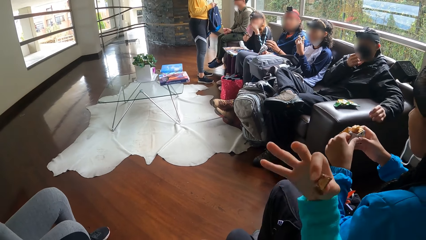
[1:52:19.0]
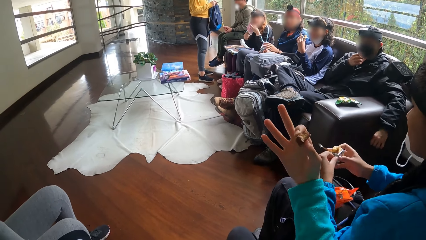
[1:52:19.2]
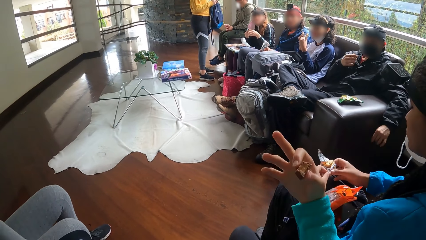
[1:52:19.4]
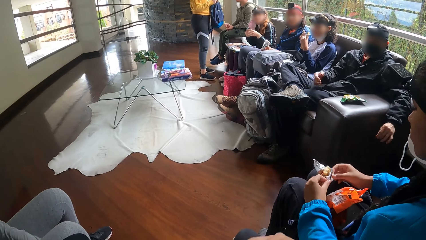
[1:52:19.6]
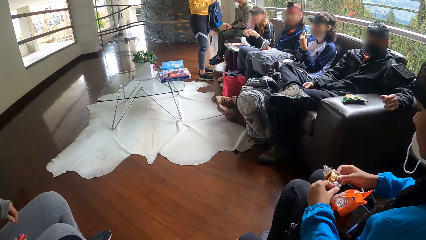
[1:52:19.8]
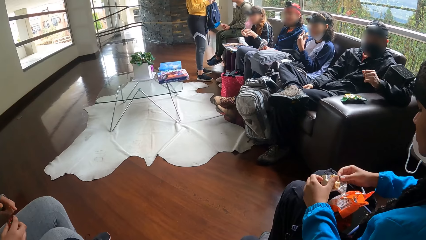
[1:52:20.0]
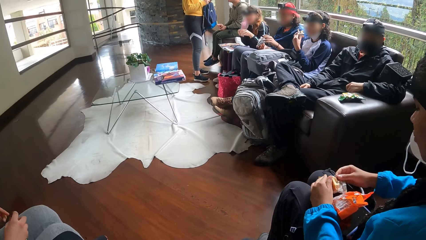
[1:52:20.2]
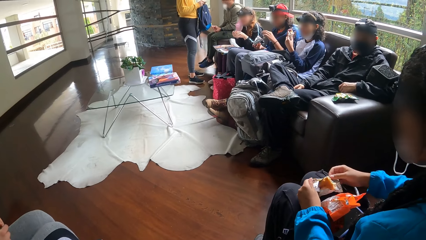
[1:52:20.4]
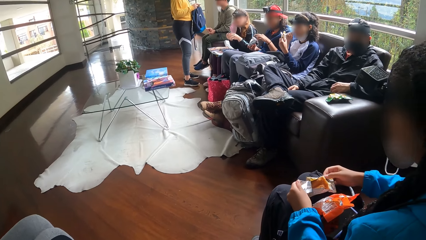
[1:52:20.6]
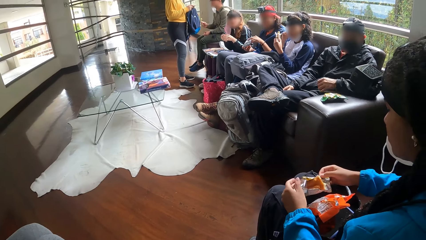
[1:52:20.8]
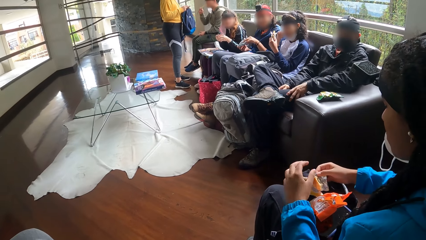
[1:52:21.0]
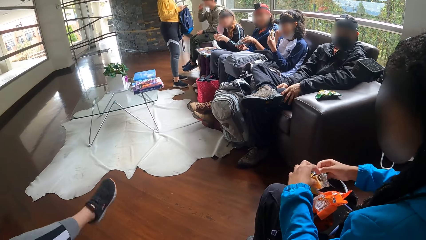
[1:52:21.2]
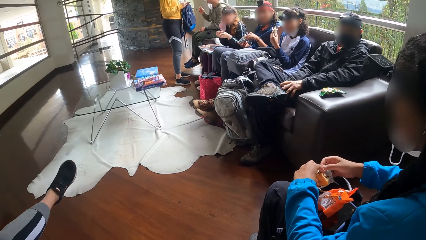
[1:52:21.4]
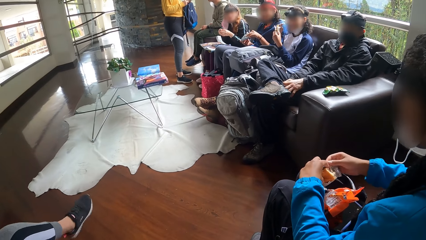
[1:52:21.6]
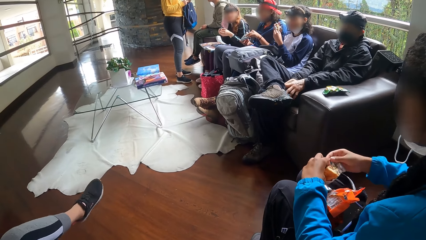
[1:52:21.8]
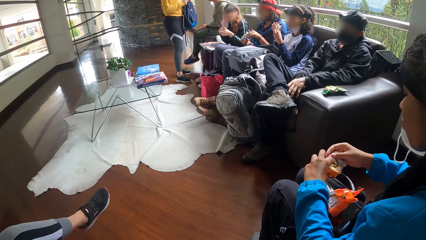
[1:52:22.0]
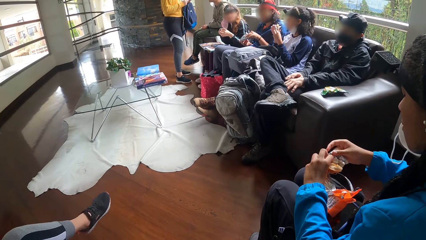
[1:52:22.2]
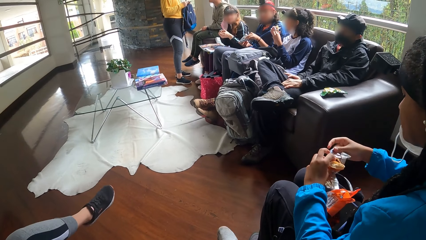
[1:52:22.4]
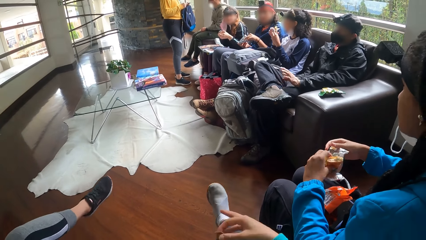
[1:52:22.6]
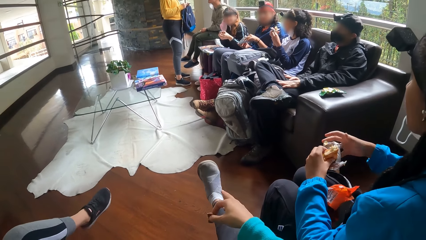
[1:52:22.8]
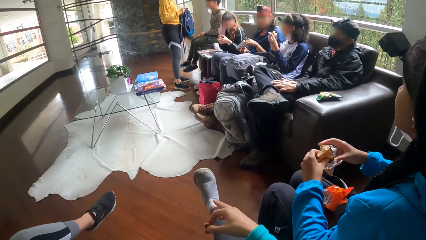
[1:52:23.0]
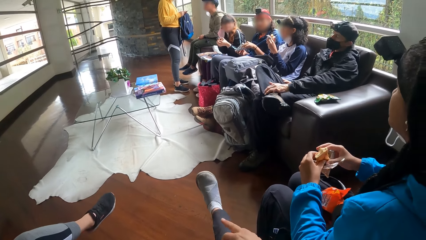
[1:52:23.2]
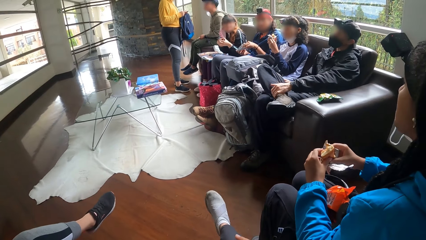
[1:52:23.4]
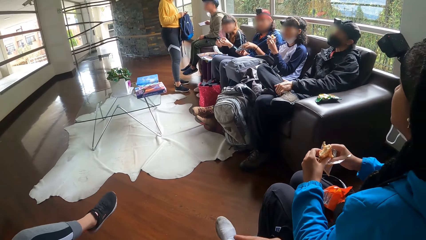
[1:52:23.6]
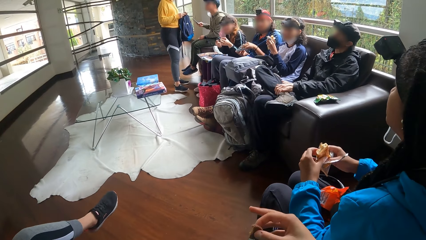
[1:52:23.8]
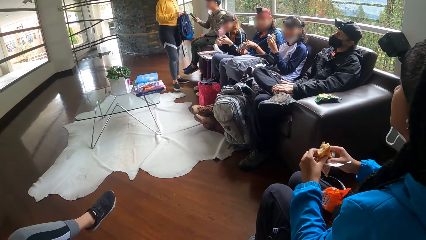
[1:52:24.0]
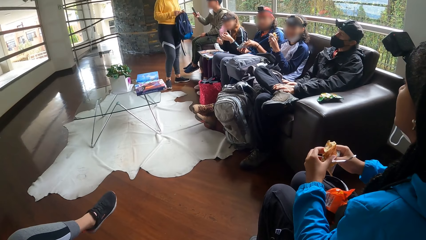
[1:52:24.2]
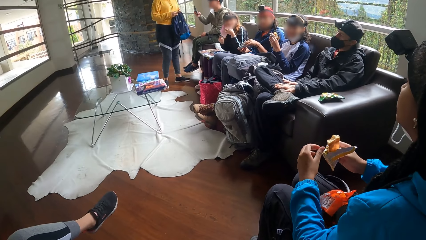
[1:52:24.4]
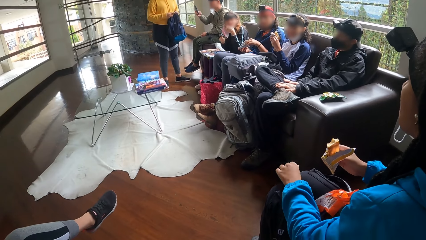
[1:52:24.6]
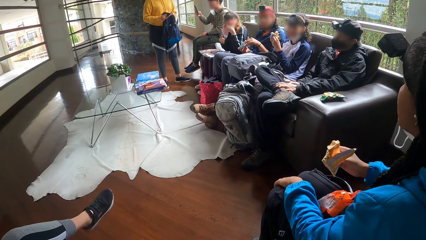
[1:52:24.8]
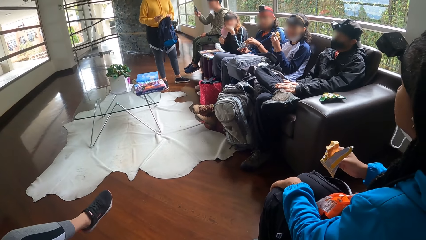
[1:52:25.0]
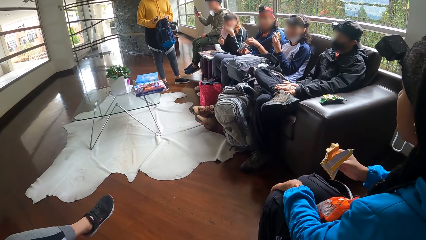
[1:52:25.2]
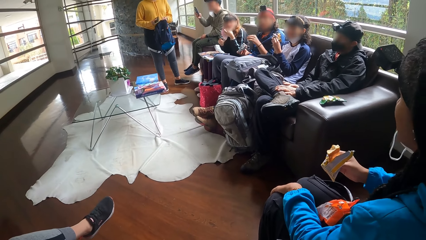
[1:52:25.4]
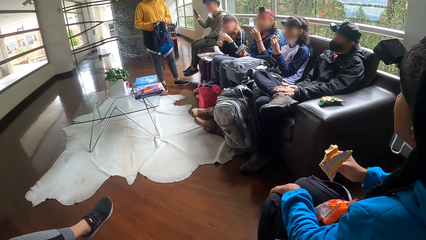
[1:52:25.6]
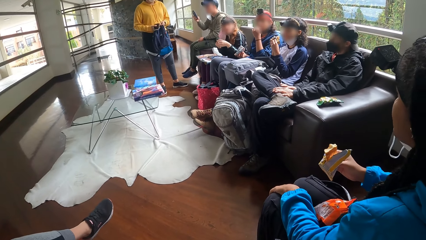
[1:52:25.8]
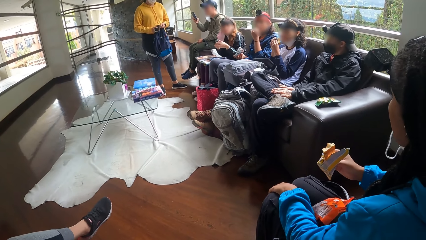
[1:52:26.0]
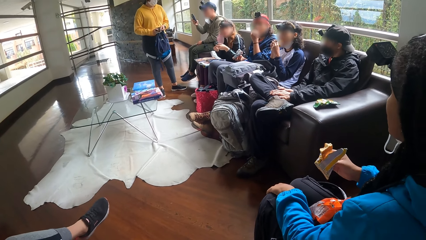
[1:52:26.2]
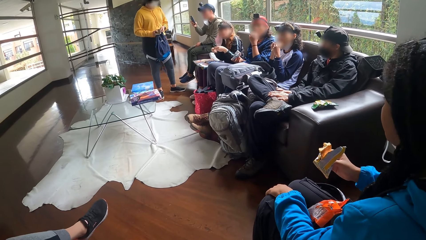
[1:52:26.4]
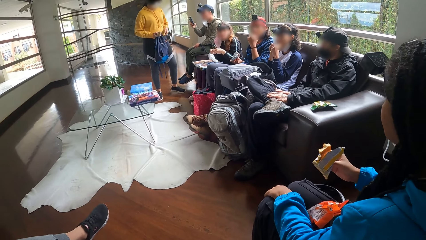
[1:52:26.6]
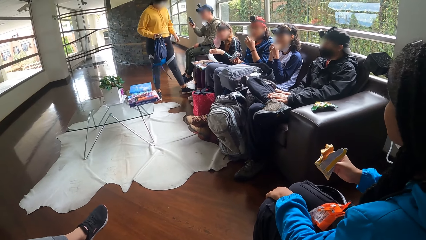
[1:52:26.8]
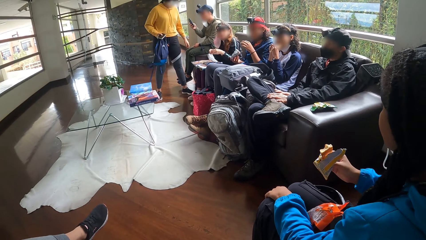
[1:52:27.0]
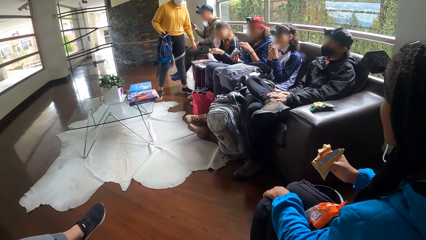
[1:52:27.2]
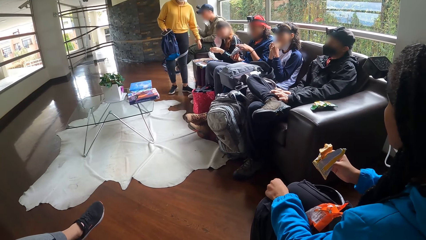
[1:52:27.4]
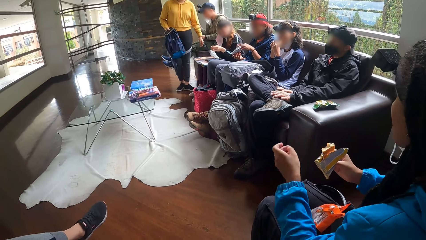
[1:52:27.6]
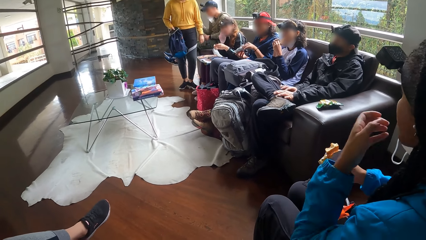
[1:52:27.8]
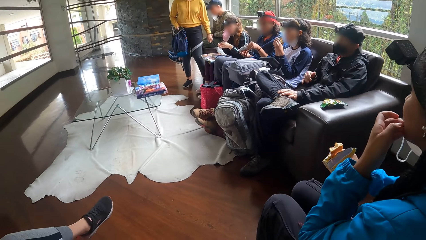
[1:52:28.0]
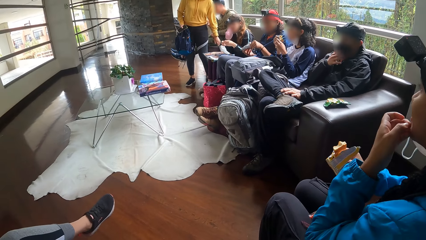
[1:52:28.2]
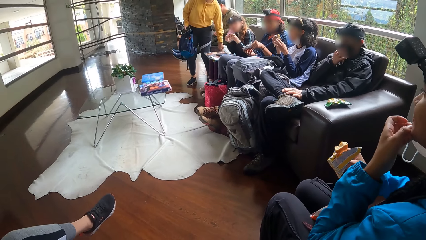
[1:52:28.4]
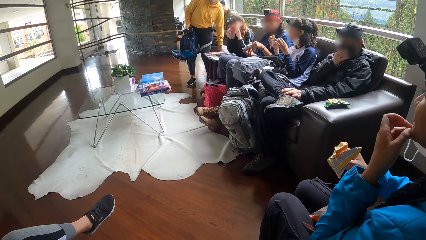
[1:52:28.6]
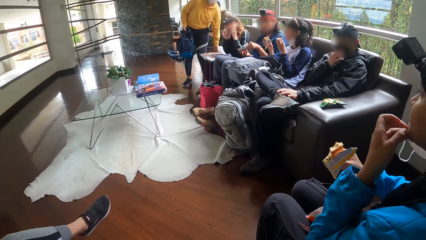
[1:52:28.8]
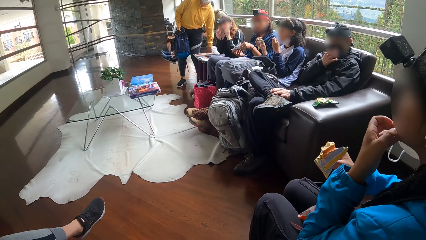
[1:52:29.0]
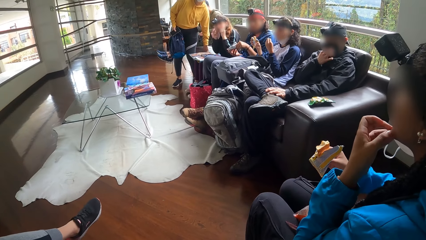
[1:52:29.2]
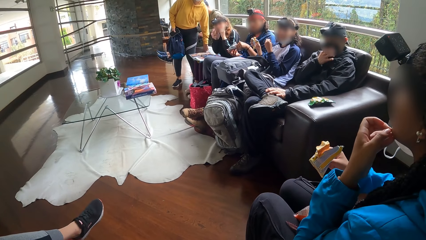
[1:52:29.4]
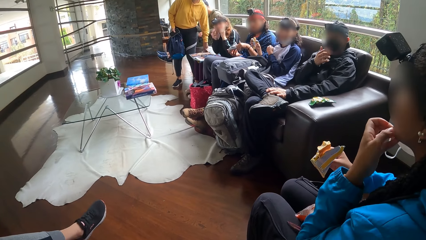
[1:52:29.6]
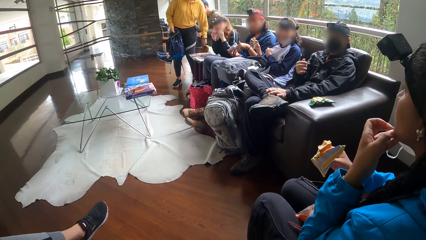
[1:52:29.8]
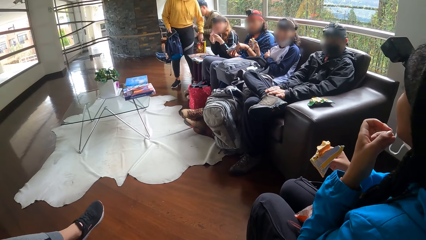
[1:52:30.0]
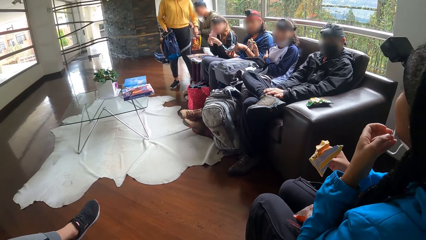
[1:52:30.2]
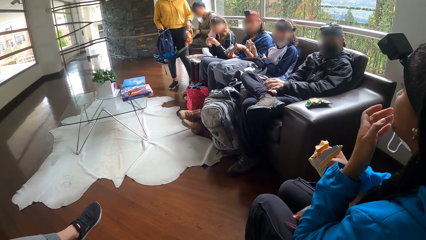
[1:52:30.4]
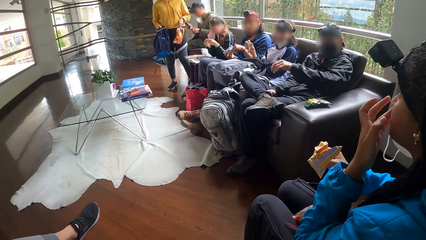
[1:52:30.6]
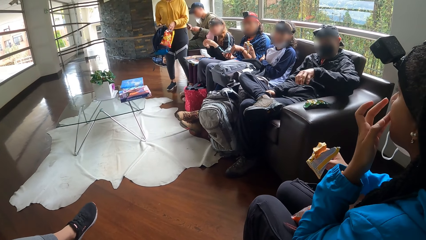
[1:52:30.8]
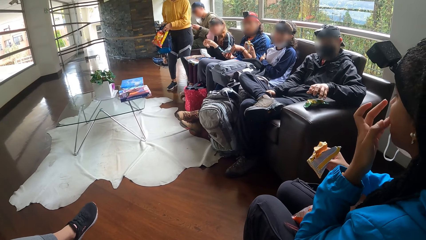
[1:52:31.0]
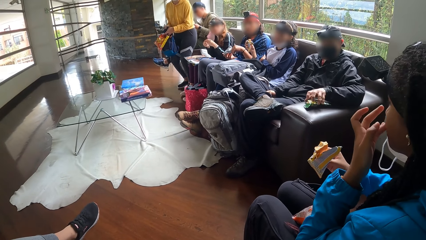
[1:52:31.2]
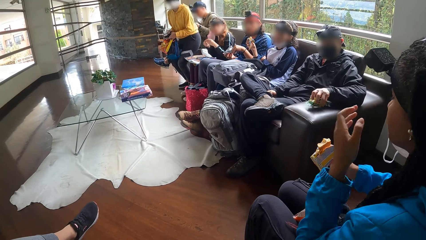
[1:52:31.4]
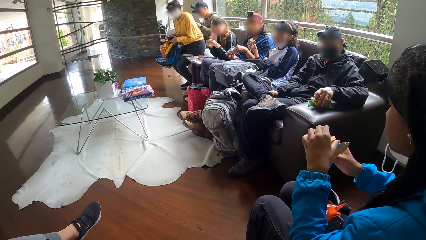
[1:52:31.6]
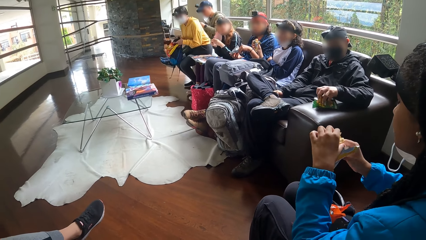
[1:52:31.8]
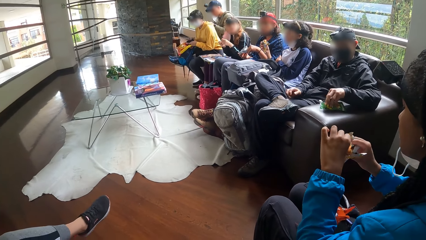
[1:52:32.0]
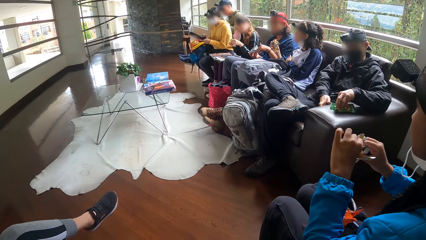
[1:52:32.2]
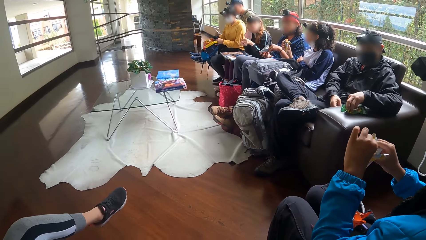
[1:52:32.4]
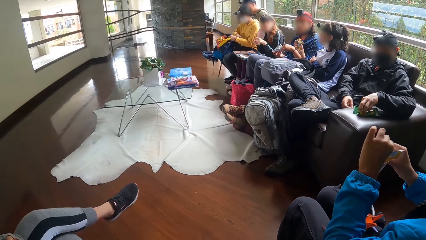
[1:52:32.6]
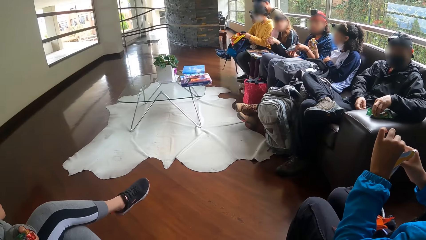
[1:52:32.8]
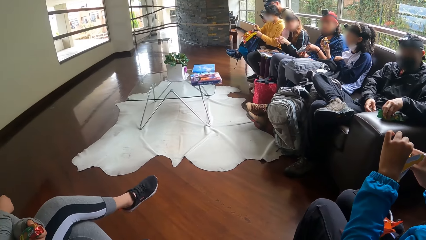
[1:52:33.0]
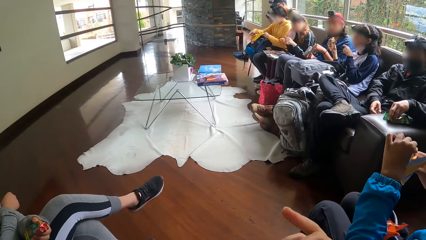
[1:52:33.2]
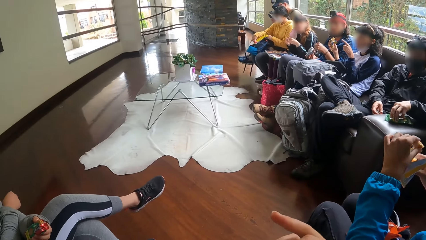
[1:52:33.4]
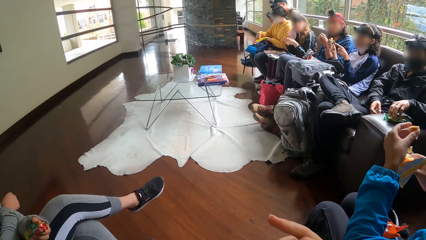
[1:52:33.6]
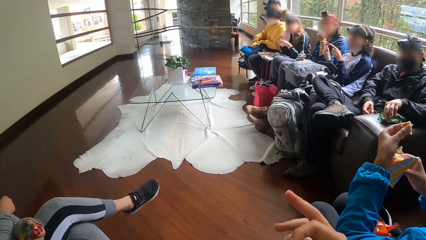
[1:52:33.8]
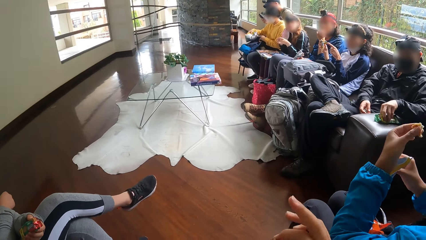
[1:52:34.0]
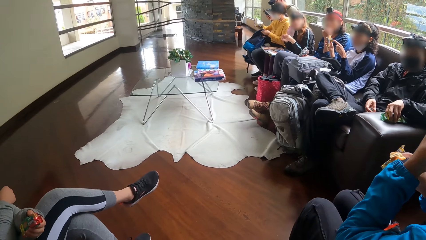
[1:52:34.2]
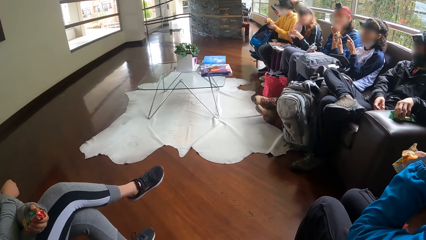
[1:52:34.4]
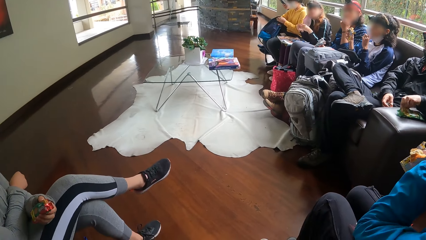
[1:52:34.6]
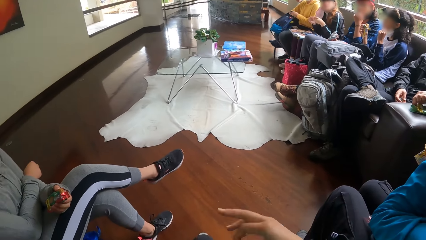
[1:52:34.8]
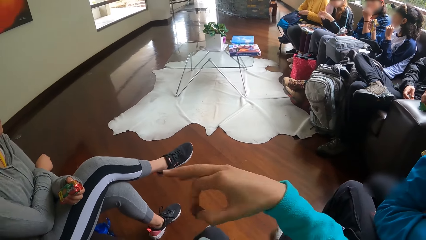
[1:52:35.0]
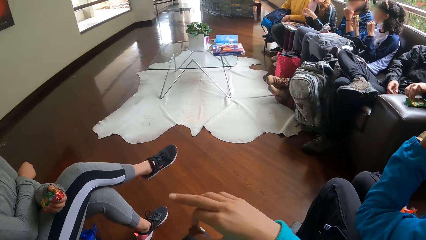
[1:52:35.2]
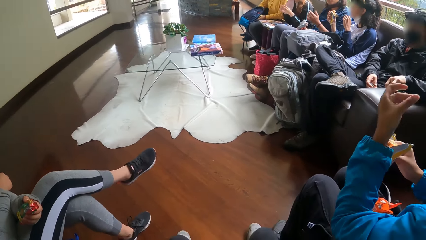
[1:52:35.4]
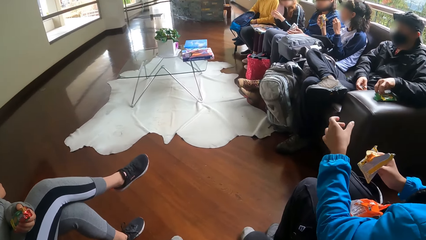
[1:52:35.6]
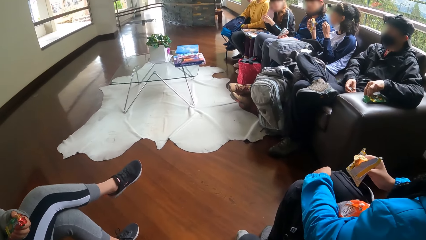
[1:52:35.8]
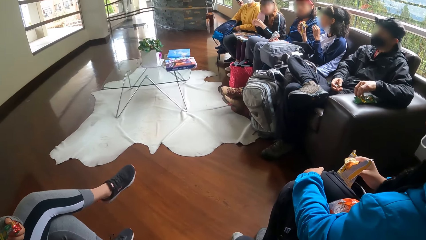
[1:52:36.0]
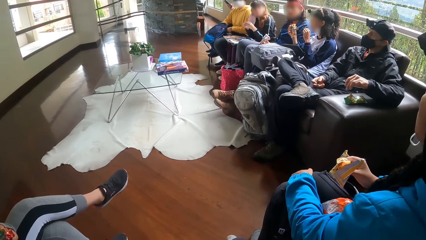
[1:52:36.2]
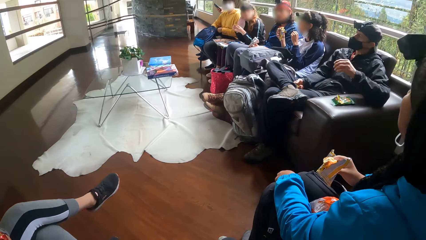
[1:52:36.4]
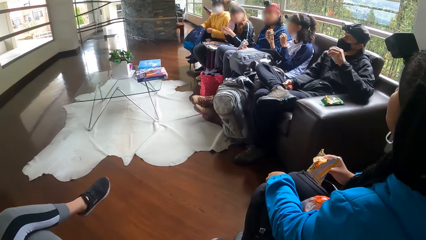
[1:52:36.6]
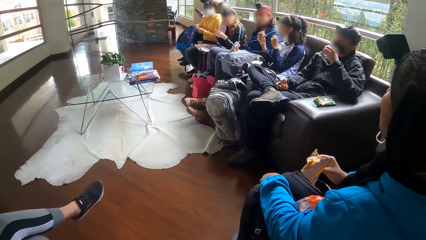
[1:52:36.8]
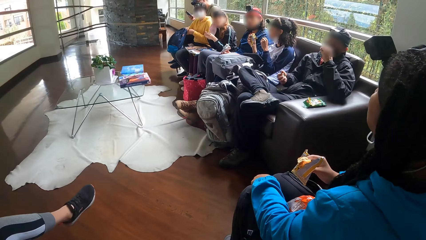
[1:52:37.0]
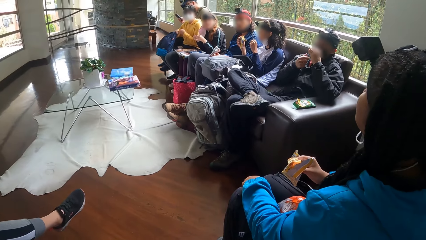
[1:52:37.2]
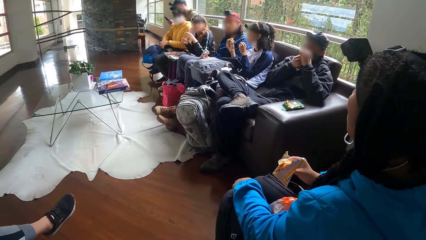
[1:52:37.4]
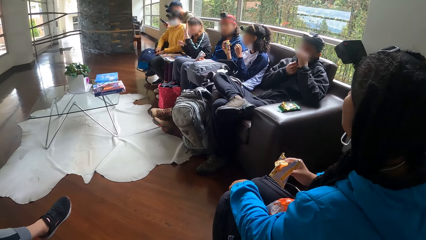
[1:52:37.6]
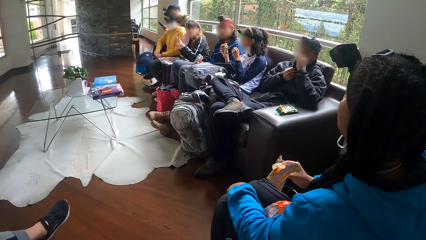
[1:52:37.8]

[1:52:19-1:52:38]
A woman opens the biscuit nylon with her left hand. A man touches a shoe with his left hand. Another woman carries a chip from the chair. The other woman sits on the chair. The first woman cuts the biscuit with her left hand and opens the biscuit nylon with her left hand. The other woman puts the snack in the bag.
